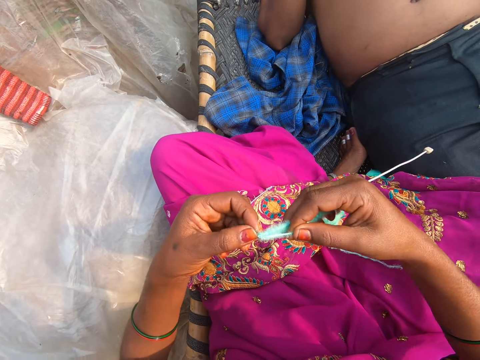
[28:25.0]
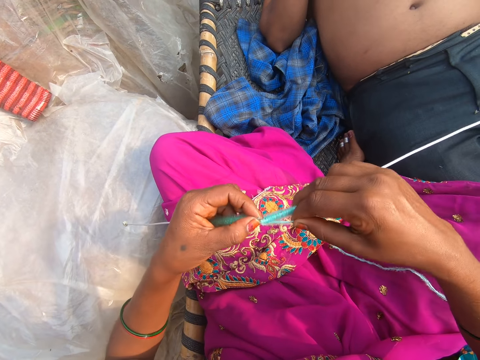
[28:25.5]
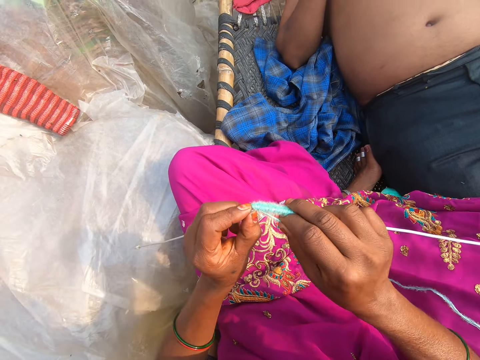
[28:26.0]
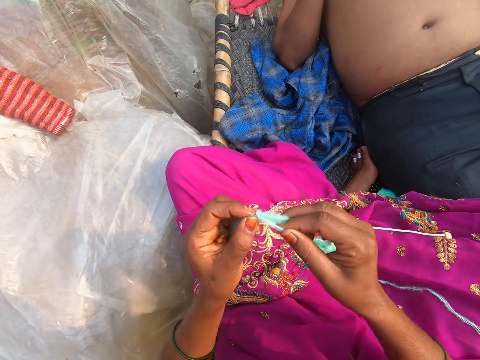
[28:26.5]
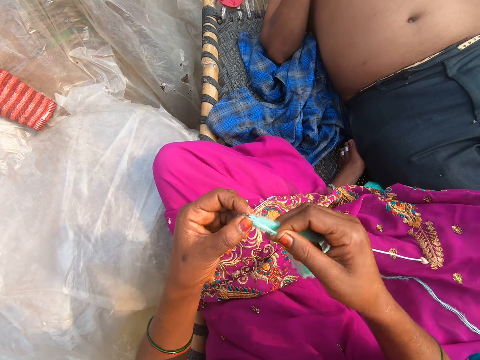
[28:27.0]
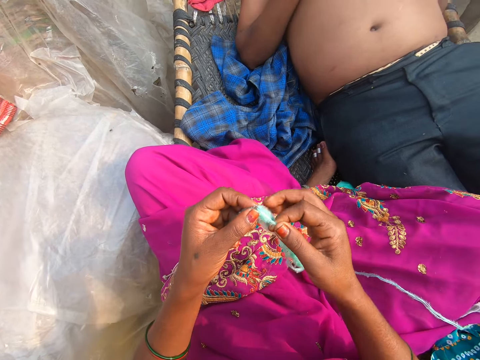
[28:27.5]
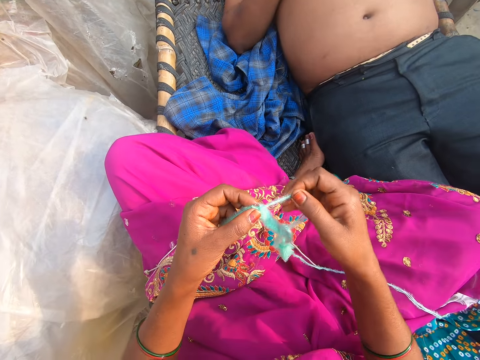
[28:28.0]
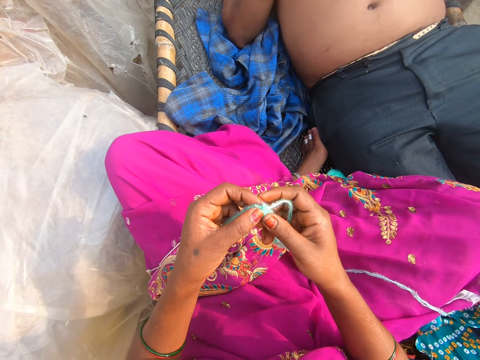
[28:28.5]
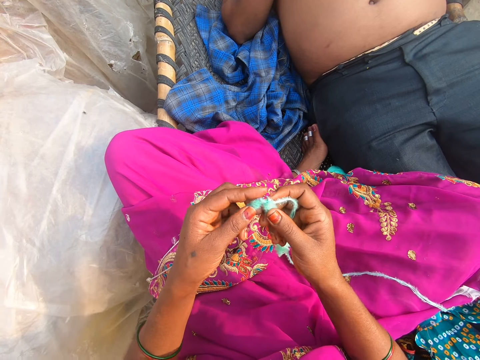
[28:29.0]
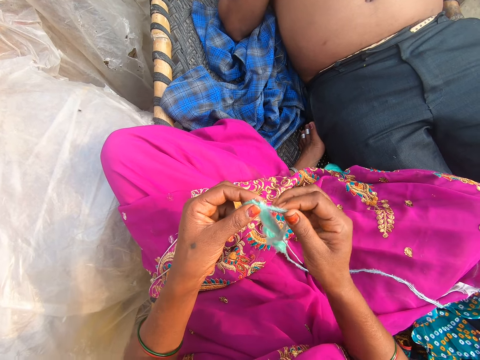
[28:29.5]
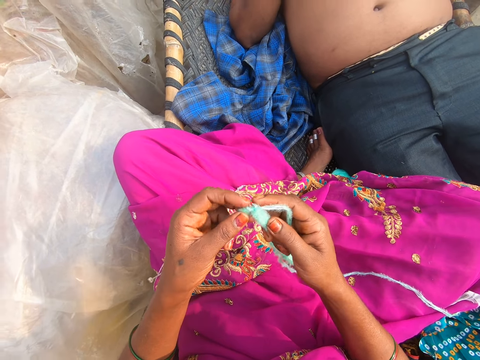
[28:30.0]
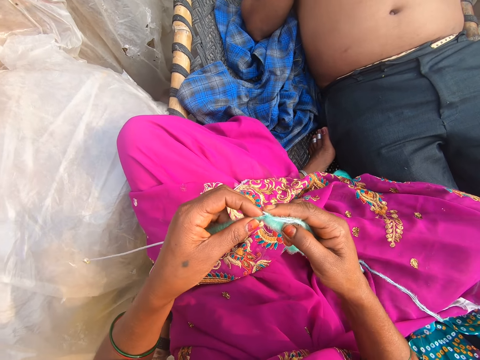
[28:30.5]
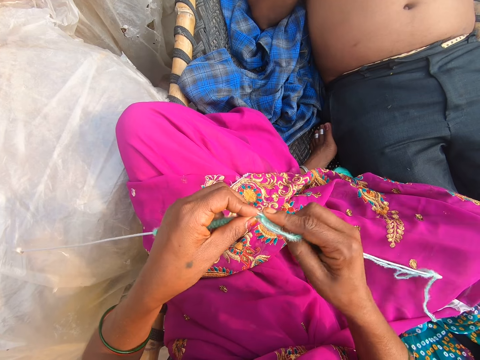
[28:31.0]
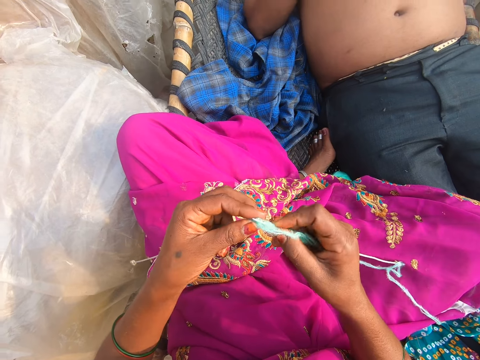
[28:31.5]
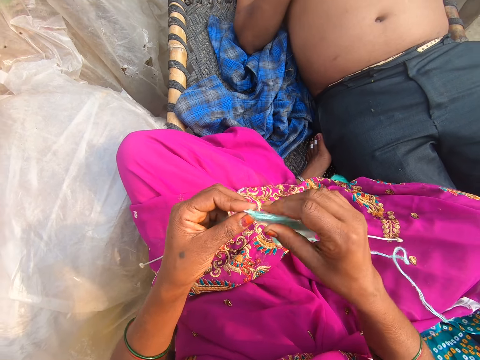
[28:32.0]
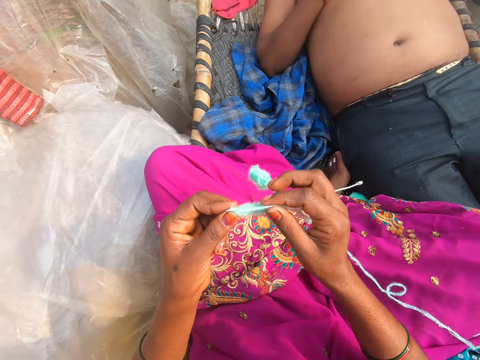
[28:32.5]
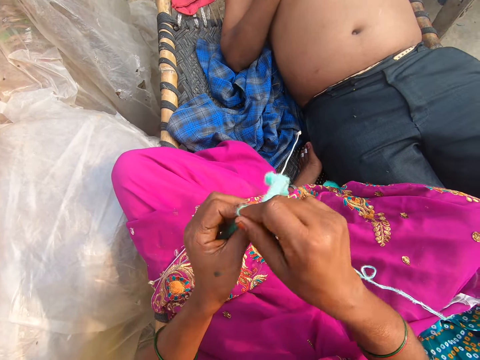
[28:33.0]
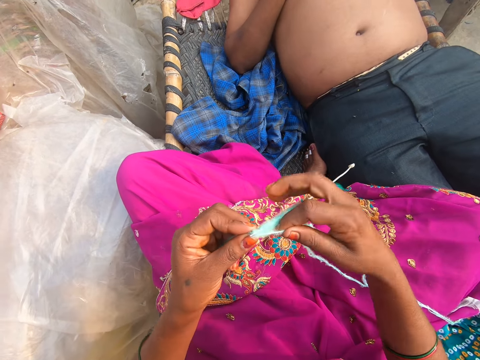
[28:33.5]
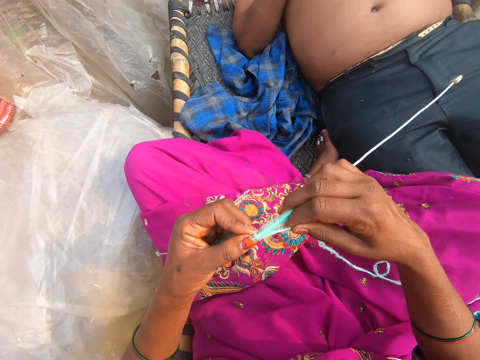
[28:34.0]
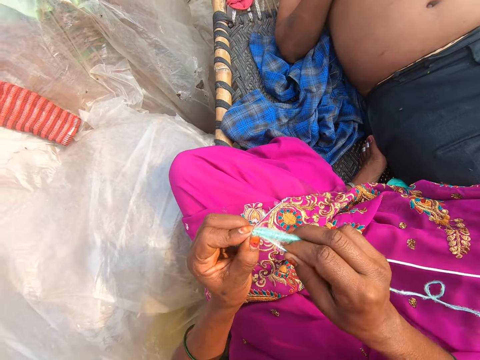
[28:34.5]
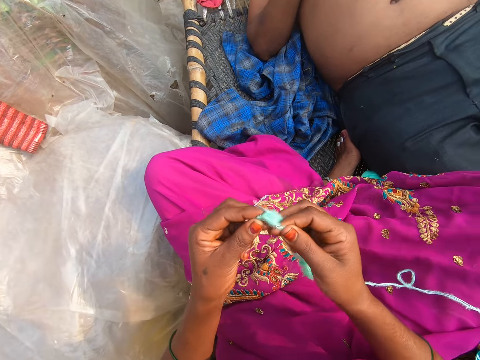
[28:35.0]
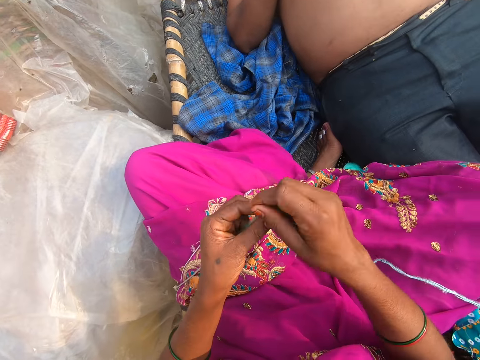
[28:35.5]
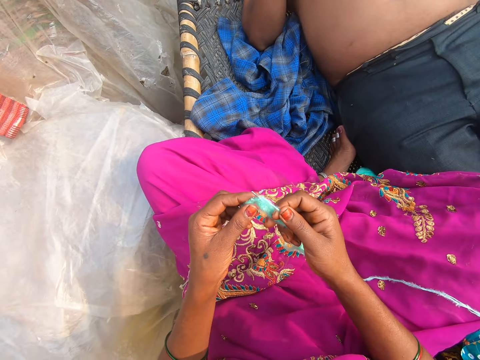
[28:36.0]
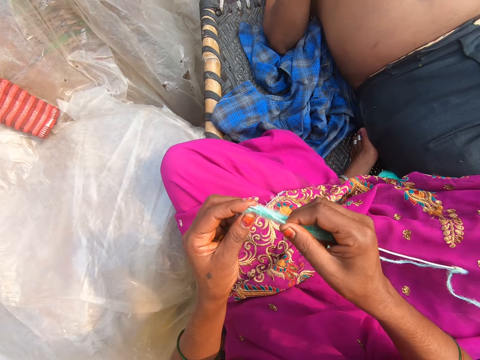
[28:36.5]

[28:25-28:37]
The camera wearer knits.

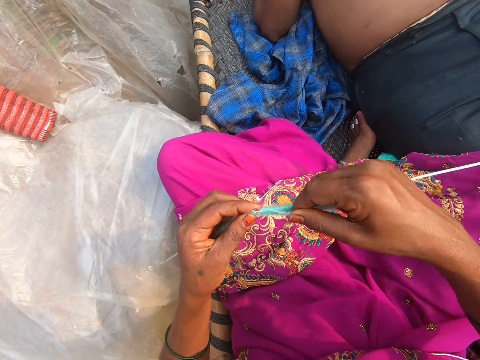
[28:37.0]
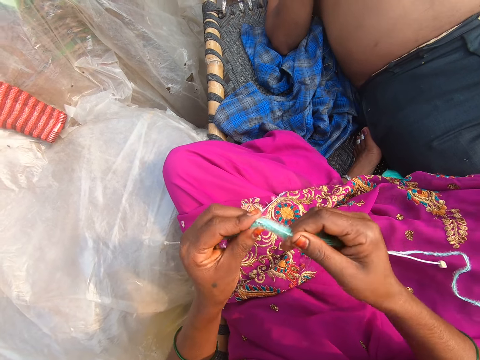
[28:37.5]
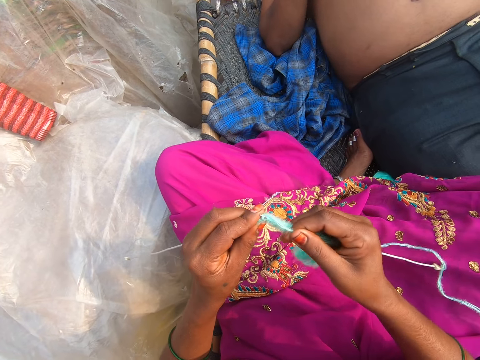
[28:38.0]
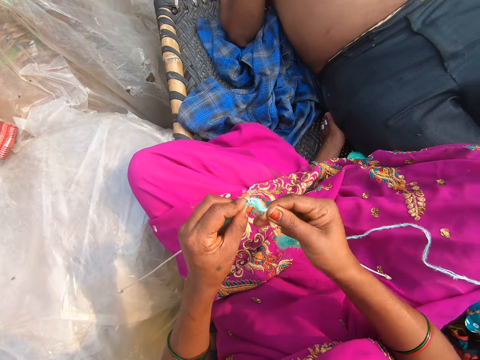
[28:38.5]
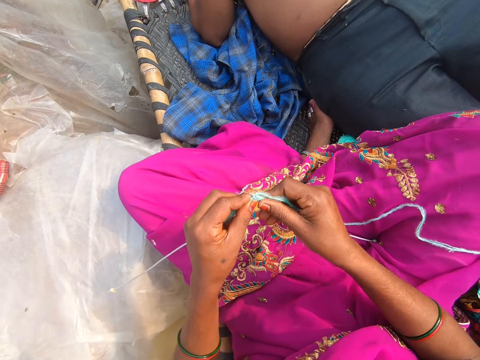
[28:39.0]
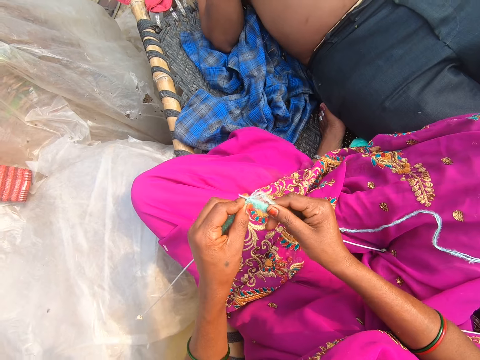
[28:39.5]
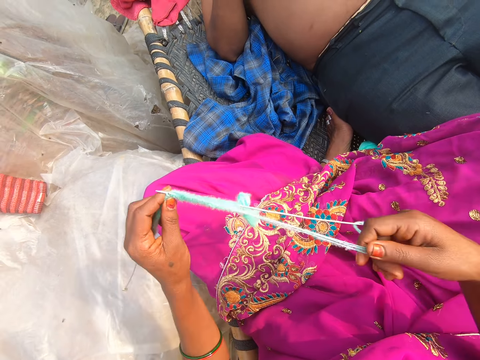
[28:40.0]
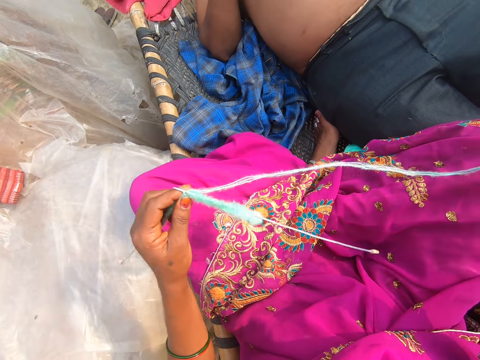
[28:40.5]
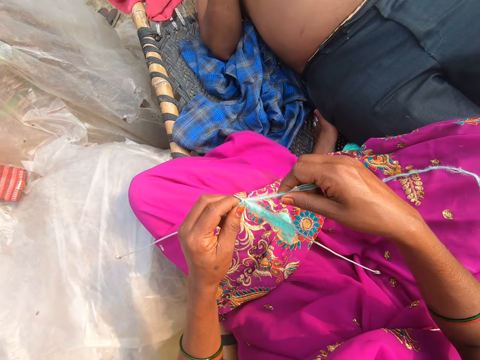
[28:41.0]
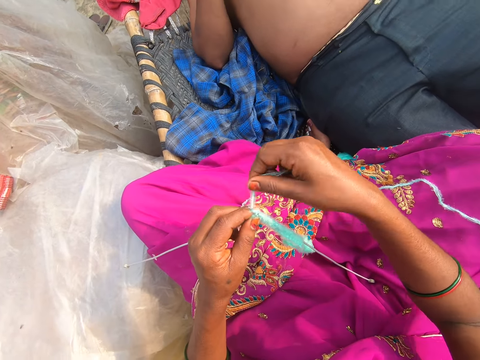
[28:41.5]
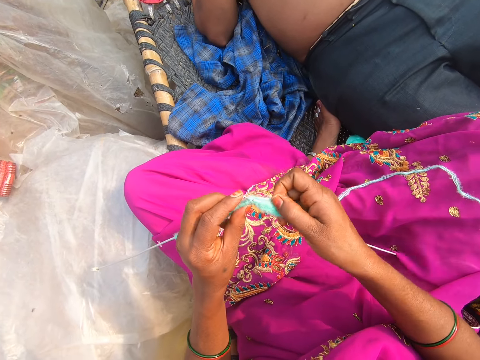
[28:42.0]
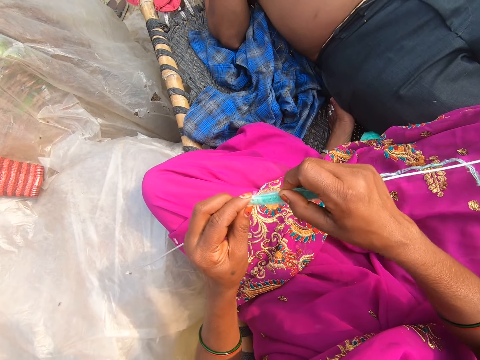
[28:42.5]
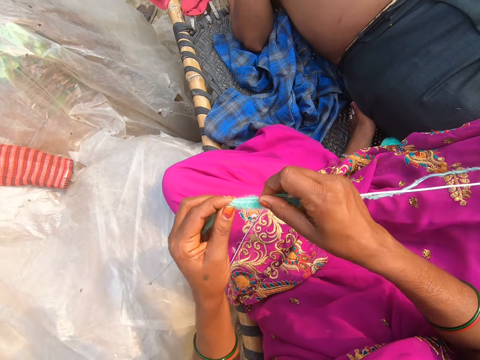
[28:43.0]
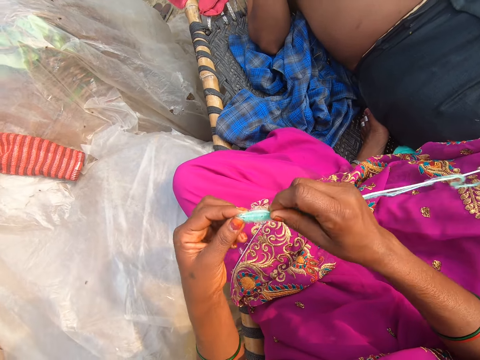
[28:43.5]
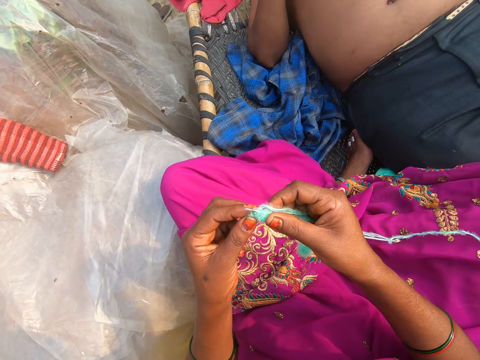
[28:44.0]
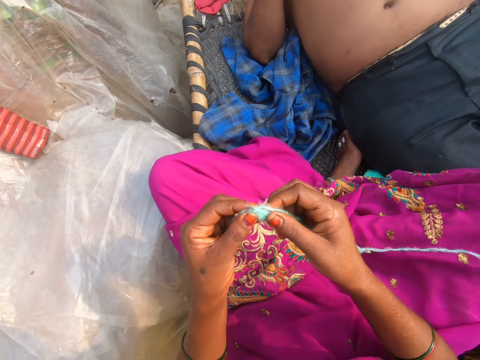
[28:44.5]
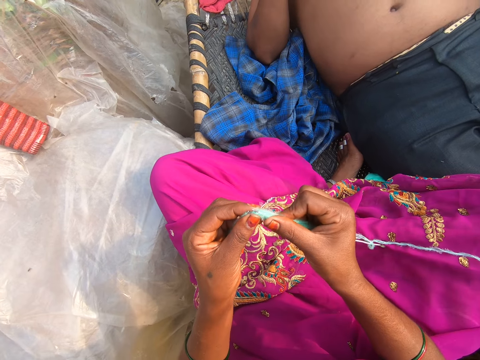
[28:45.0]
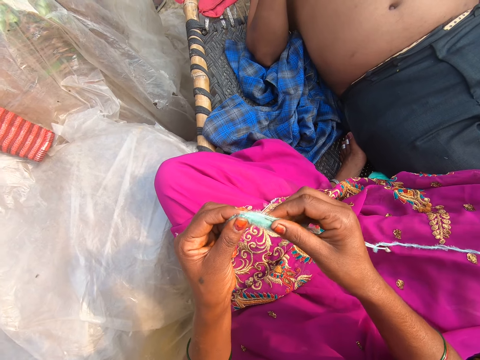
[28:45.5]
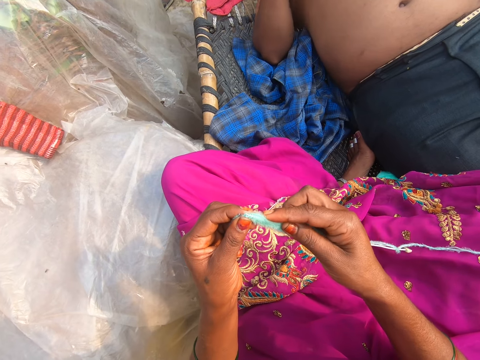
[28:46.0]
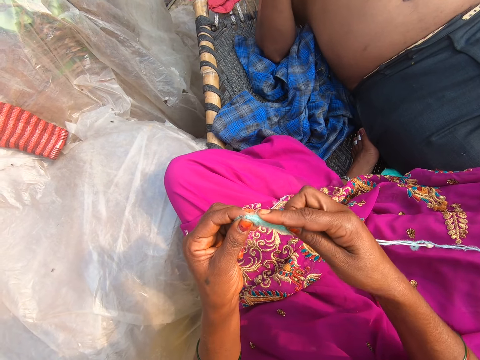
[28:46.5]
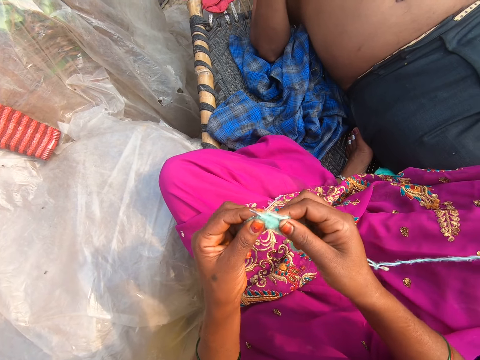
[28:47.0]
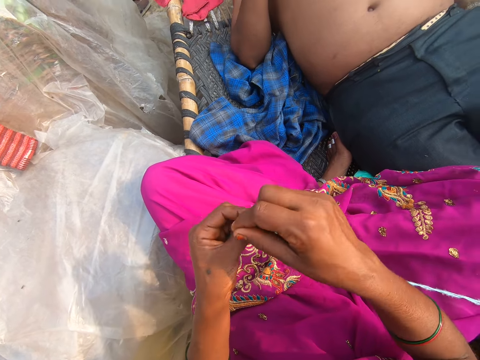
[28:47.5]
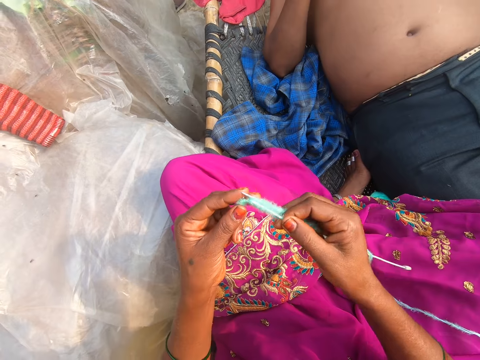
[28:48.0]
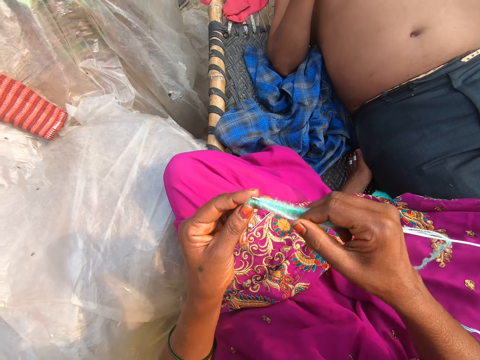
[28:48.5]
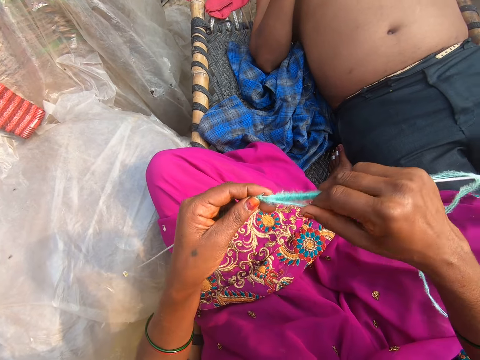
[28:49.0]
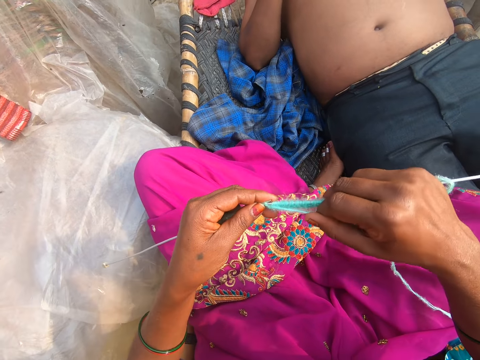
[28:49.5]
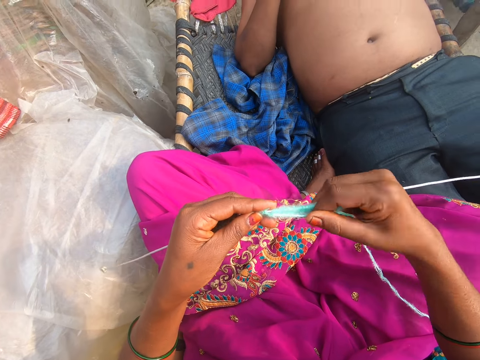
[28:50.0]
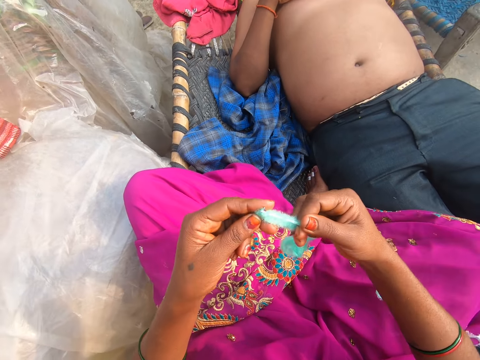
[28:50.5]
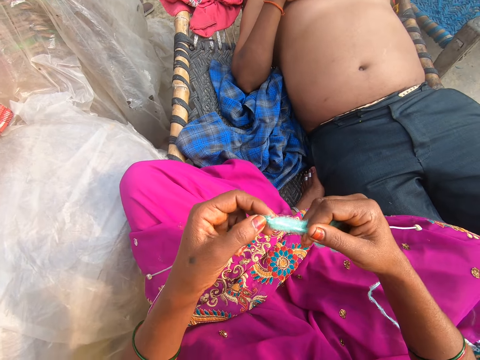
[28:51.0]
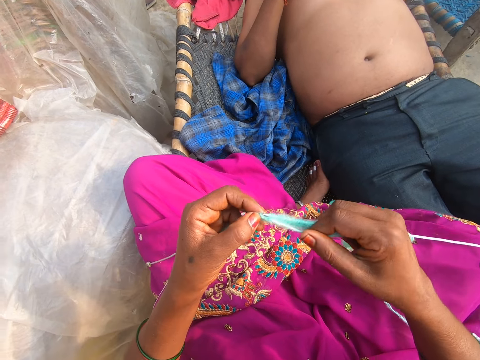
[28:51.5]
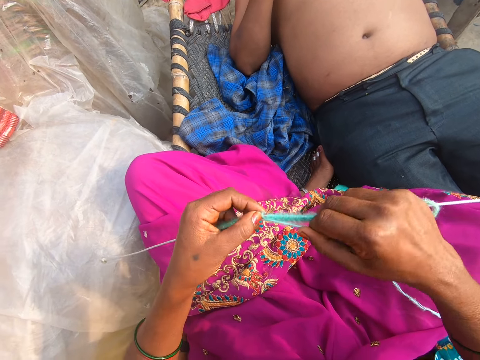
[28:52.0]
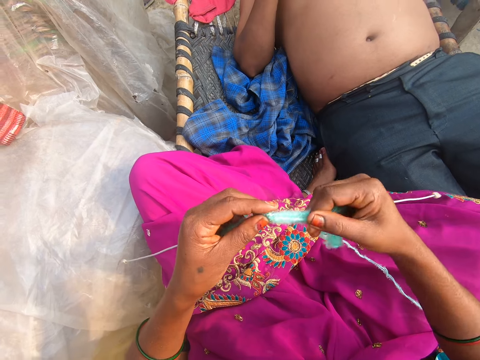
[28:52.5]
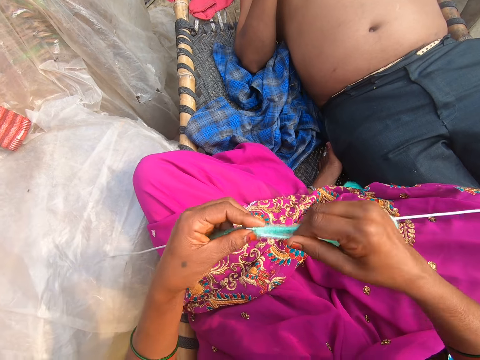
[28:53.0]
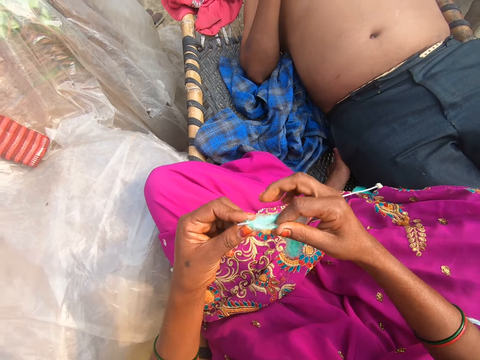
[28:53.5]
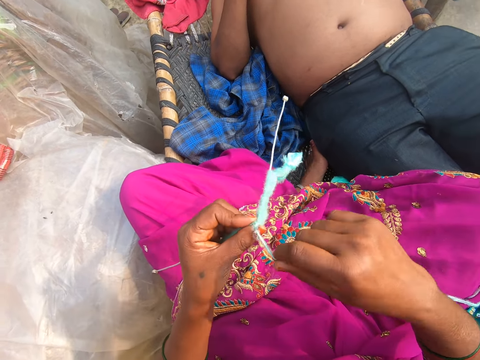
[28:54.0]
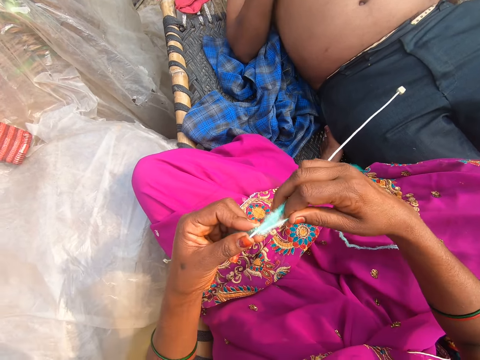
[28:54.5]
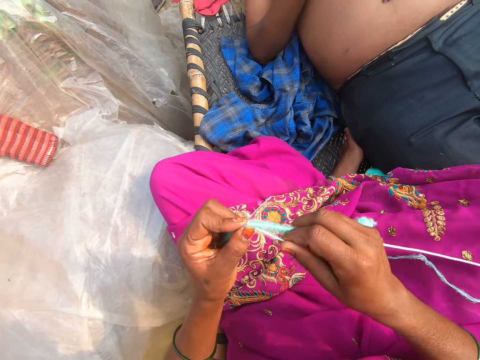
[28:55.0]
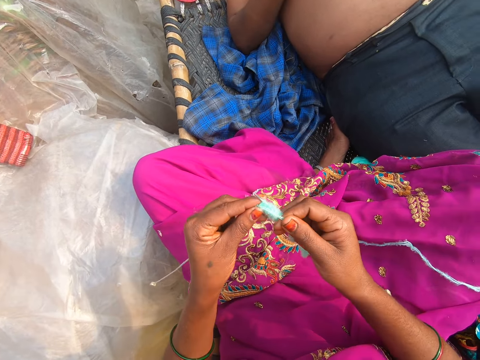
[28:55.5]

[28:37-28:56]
The camera wearer converses. They pull the thread. They knit. They converse. They knit. They converse. They knit.
